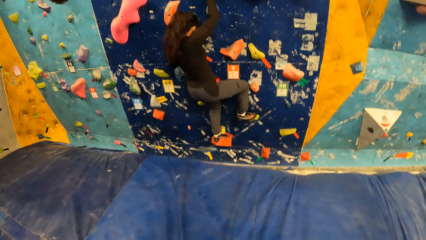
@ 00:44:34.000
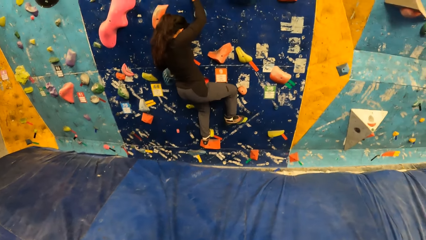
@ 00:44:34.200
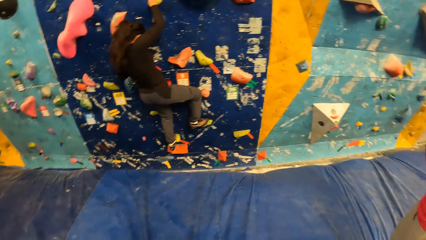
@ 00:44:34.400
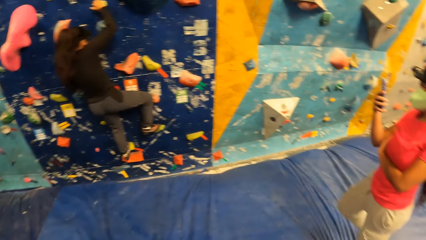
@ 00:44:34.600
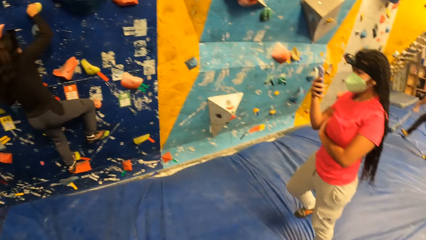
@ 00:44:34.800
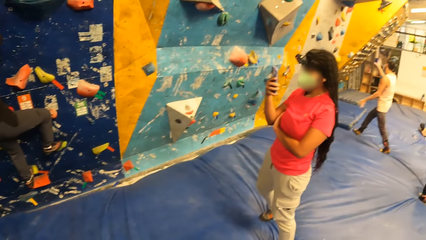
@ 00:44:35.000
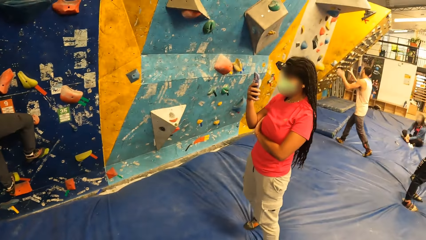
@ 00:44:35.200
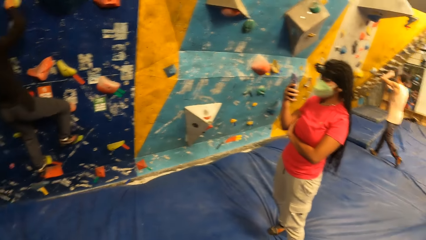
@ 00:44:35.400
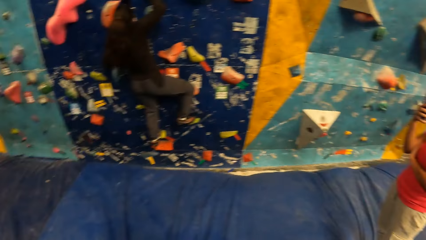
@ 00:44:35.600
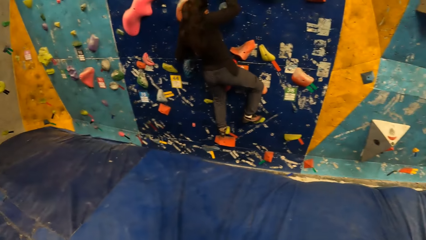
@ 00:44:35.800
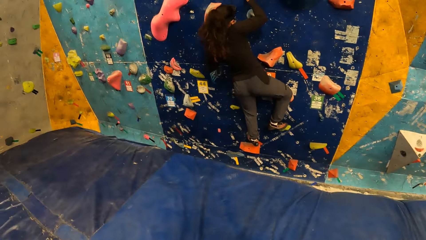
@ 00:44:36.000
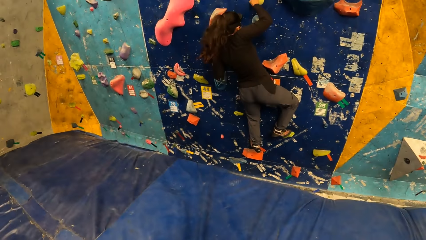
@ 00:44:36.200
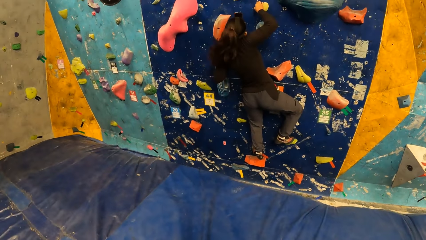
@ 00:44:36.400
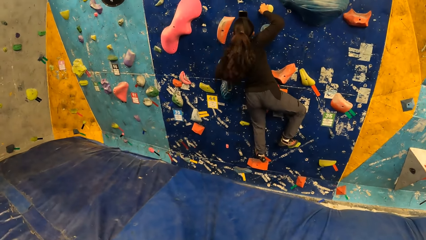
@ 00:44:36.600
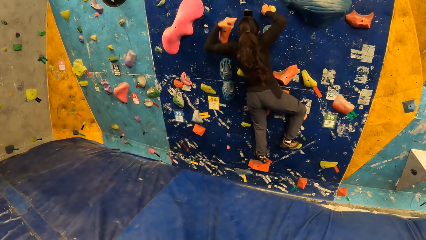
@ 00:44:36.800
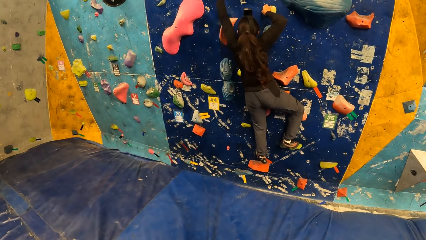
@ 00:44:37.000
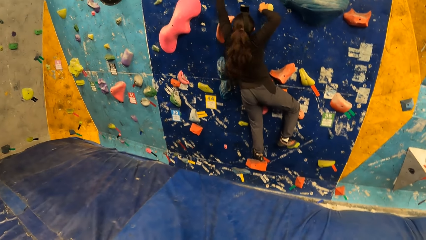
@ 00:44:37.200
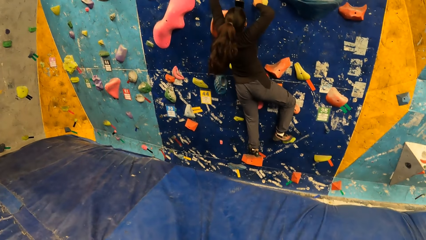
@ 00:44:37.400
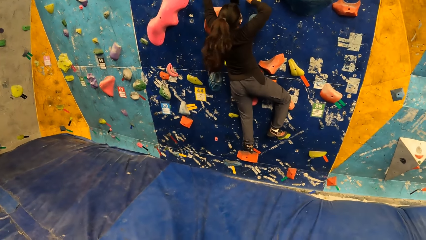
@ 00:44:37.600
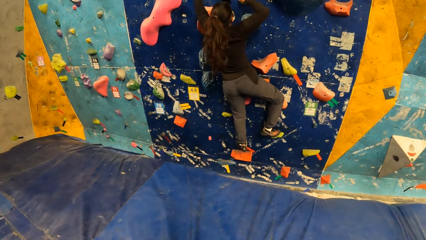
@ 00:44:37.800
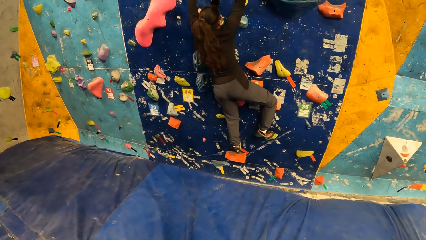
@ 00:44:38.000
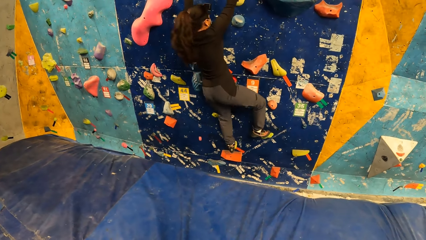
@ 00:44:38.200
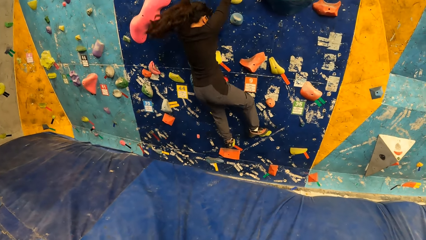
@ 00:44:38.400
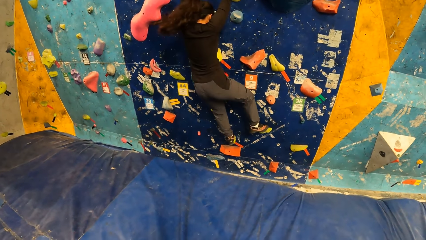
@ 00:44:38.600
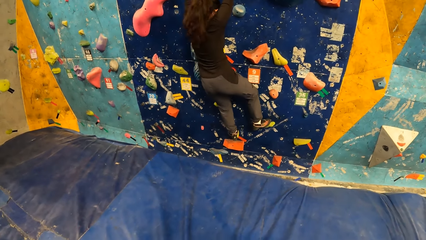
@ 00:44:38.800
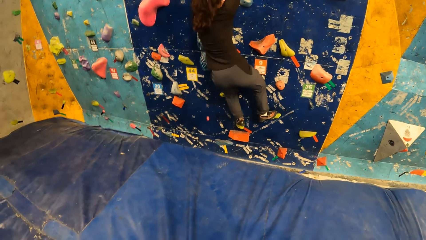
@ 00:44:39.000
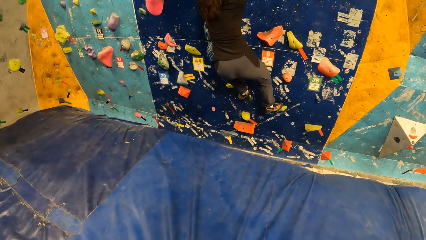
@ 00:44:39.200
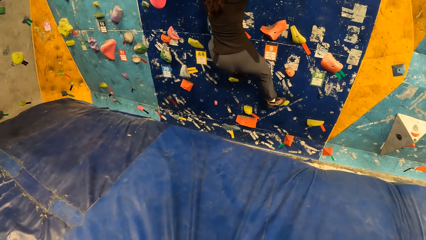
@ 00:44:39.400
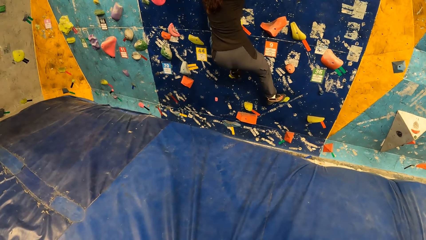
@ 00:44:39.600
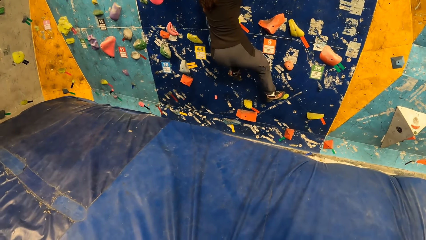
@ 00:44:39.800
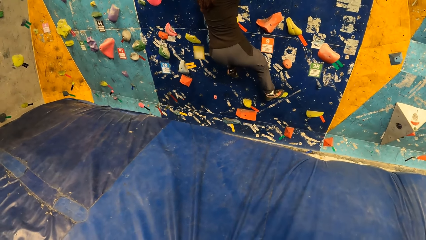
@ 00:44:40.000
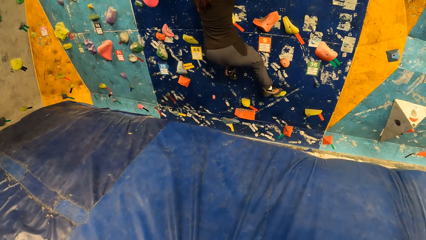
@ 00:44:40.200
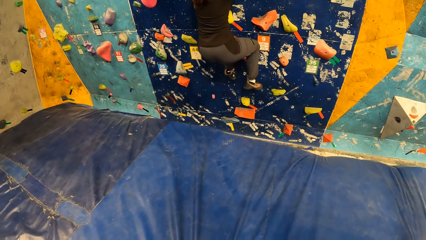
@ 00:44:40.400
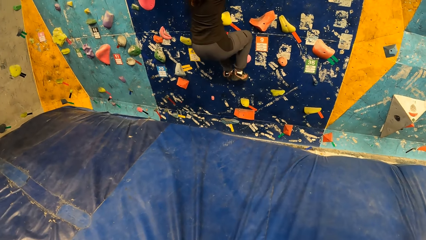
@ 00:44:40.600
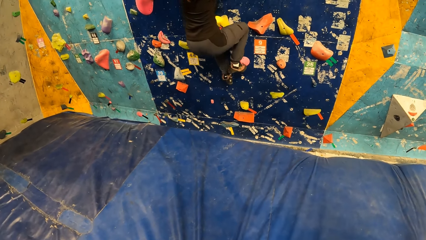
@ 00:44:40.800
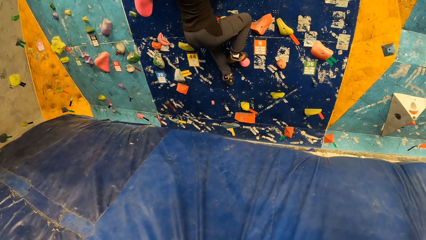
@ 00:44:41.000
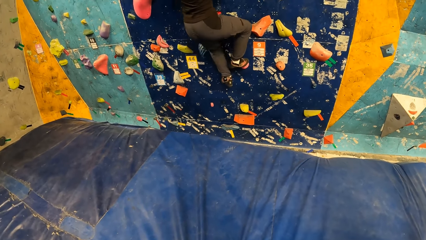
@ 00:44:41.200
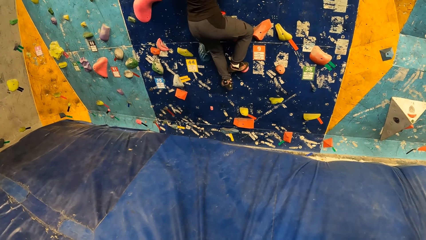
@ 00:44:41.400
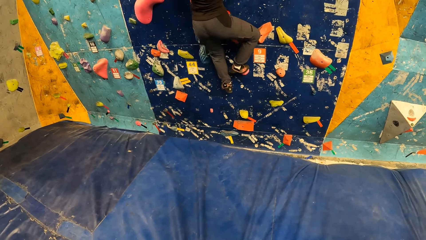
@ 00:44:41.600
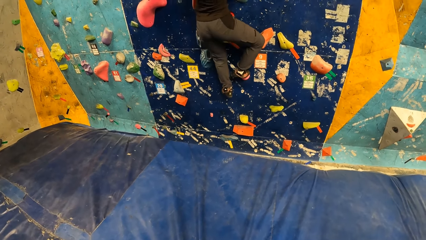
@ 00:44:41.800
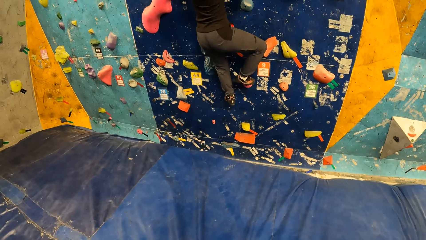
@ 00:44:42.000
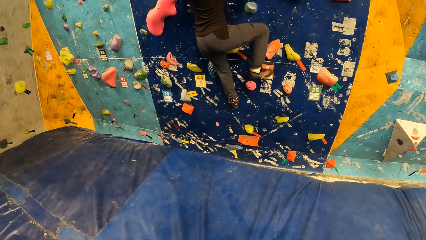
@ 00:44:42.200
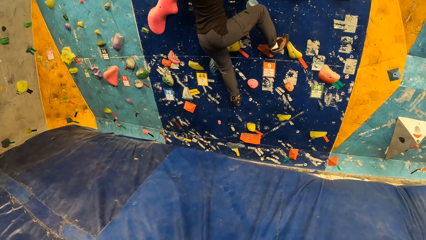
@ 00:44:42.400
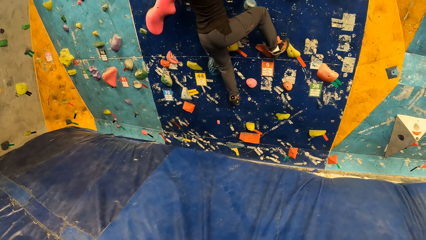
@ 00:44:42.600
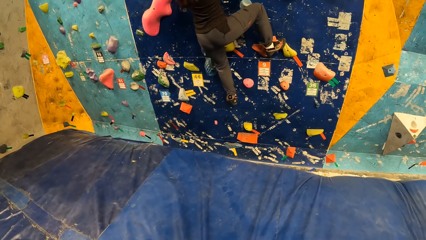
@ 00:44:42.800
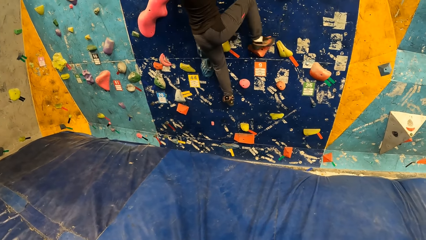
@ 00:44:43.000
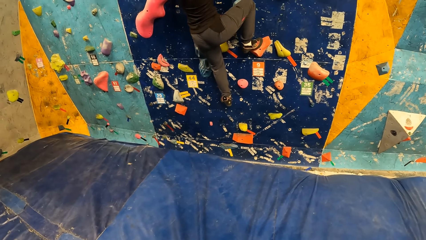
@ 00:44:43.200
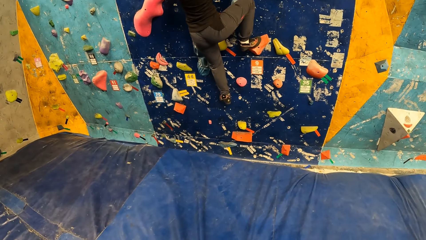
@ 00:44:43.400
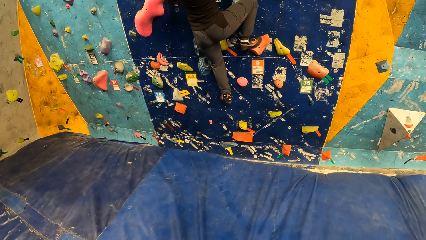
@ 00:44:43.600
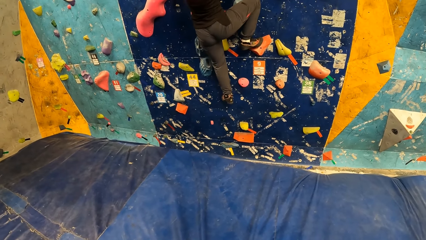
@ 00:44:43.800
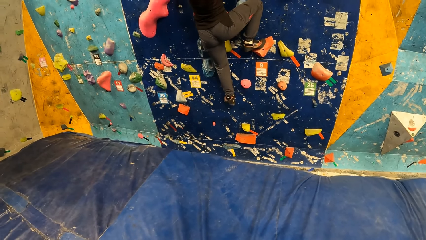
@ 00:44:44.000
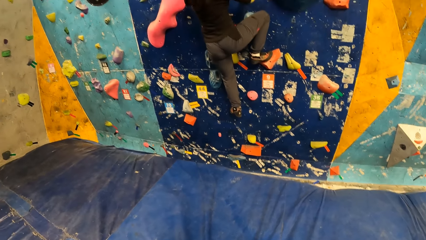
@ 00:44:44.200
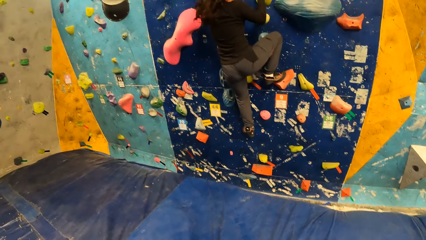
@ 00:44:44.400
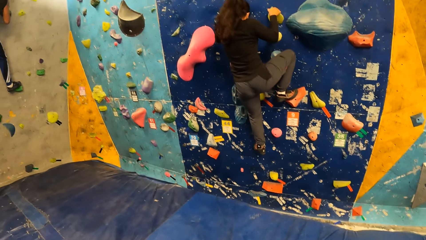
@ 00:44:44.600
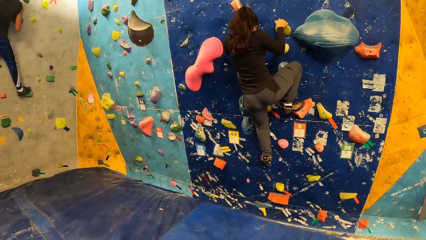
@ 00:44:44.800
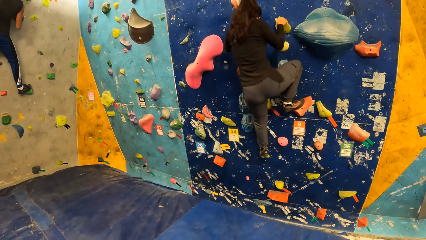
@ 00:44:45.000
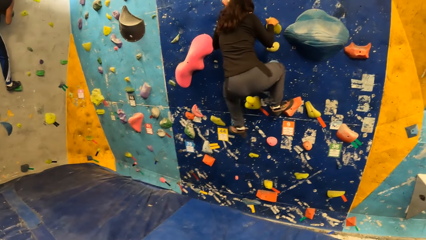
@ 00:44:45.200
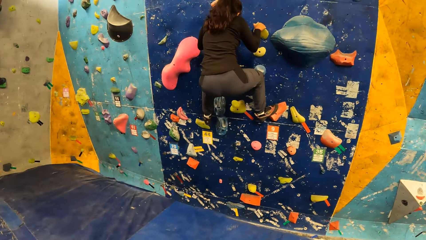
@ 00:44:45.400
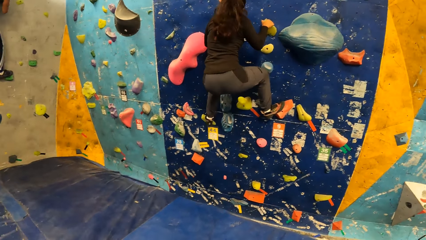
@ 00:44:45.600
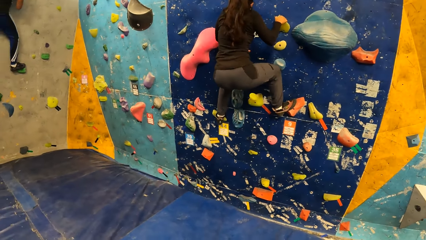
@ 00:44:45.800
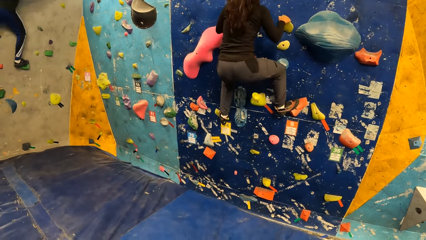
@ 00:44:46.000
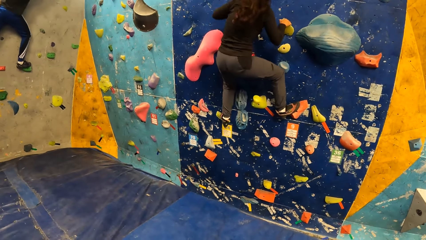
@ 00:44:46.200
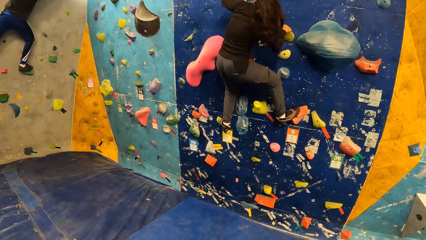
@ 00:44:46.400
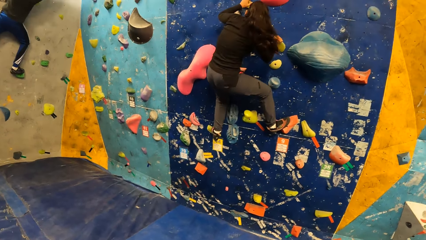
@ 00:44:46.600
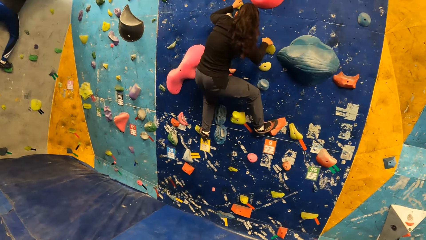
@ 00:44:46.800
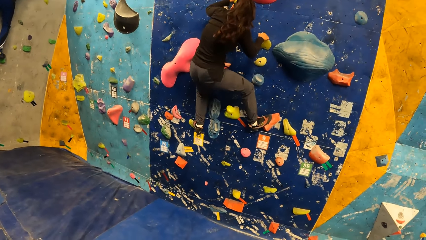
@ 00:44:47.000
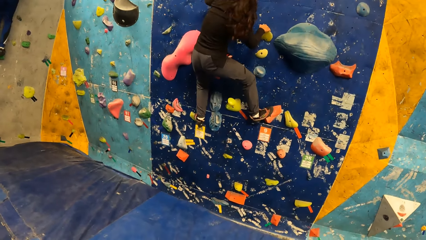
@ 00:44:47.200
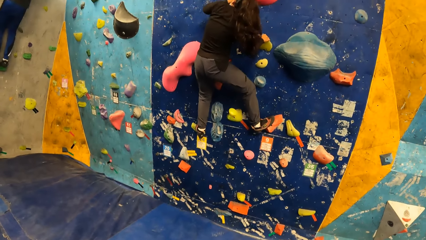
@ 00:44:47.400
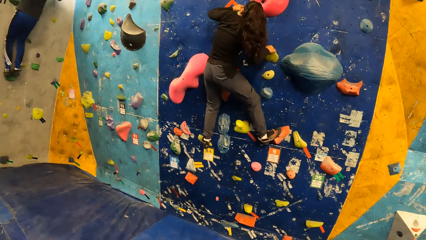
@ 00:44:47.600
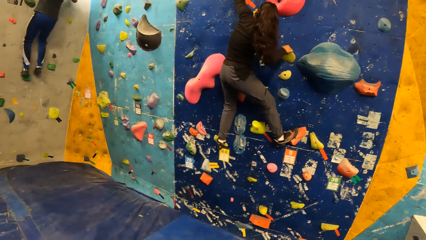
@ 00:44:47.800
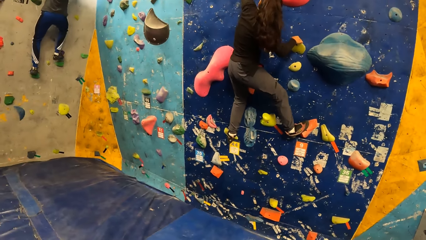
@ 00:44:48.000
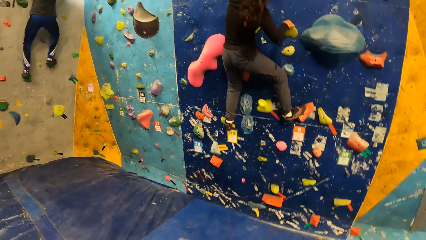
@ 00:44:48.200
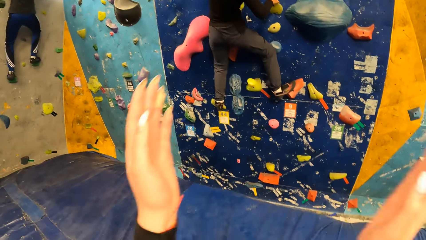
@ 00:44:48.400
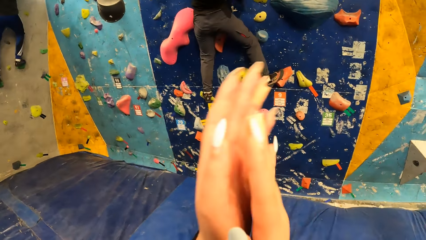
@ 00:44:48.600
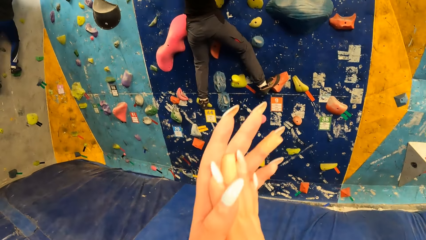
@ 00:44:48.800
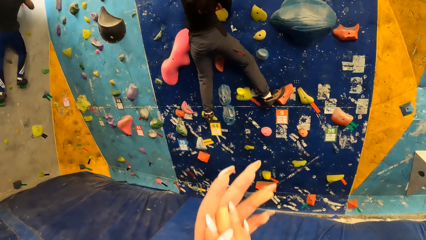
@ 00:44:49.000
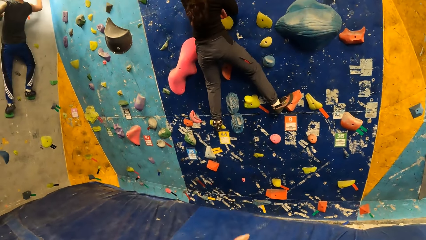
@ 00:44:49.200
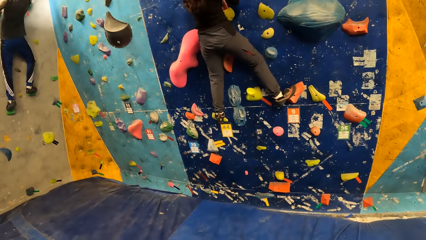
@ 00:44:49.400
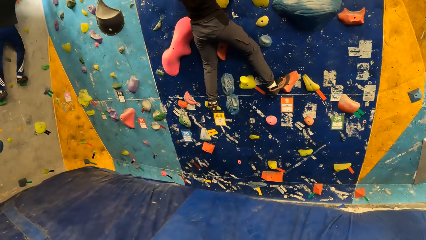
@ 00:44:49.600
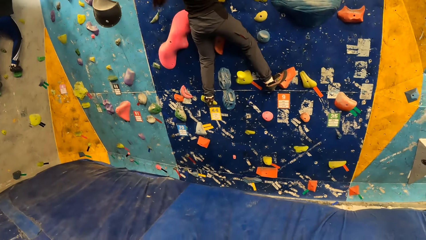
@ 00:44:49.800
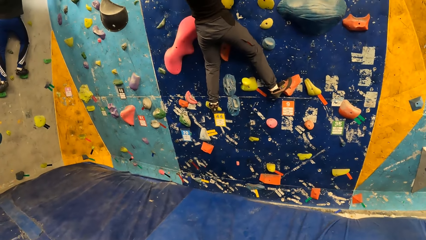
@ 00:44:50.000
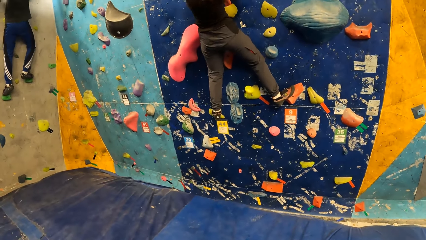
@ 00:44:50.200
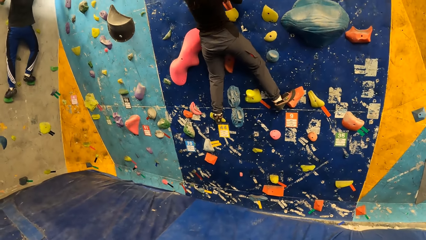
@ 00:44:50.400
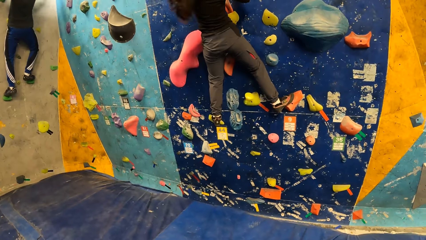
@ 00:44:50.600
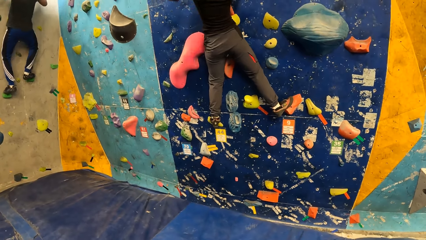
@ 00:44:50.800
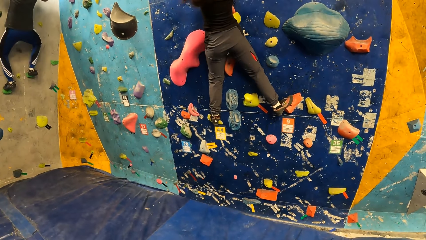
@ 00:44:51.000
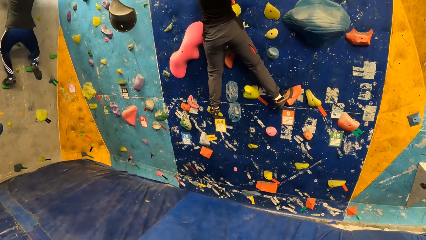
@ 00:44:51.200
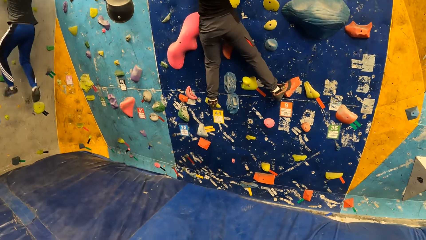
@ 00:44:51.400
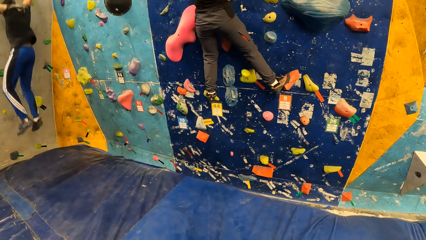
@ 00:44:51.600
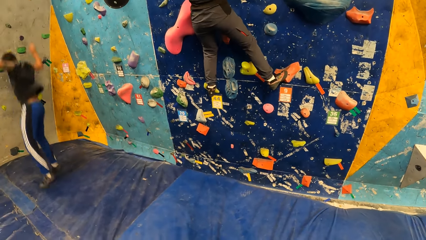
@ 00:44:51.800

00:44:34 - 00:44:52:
A girl takes a photo. Another girl climbs the wall. The camera wearer claps her hands for a woman. A third girl takes a photo.
